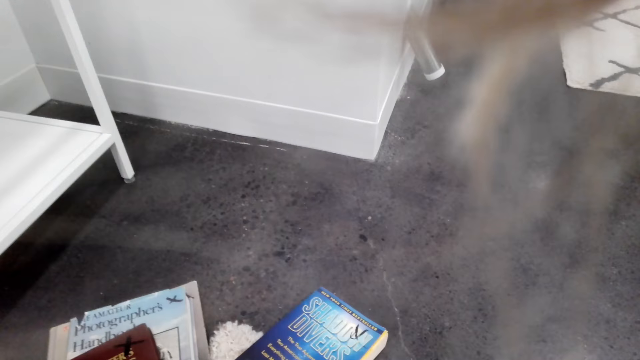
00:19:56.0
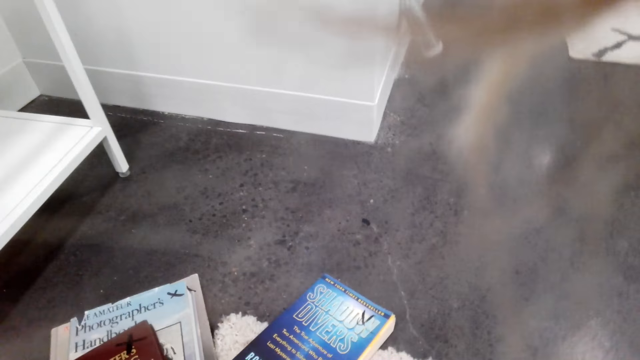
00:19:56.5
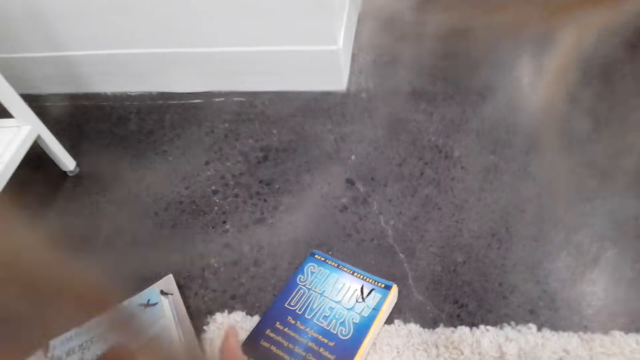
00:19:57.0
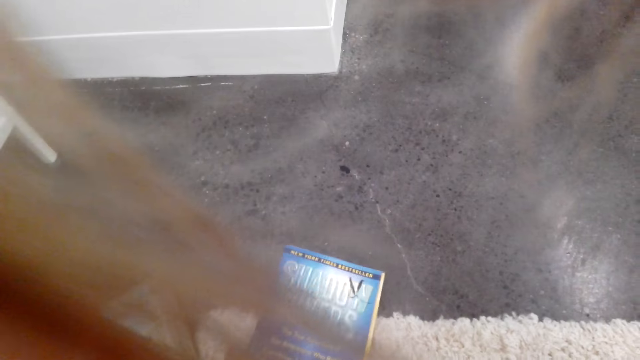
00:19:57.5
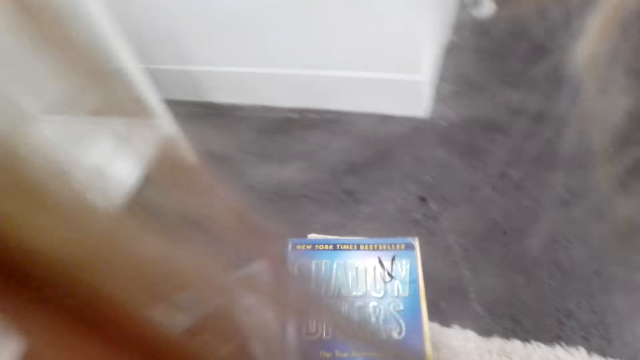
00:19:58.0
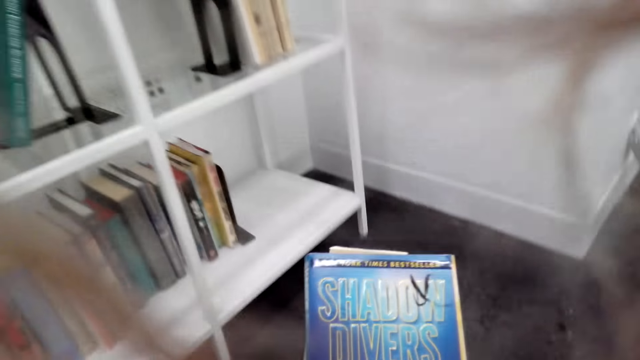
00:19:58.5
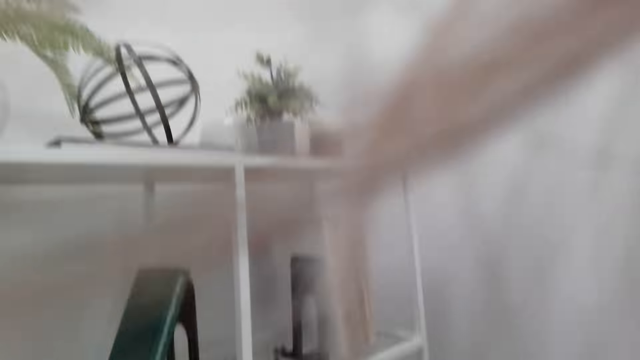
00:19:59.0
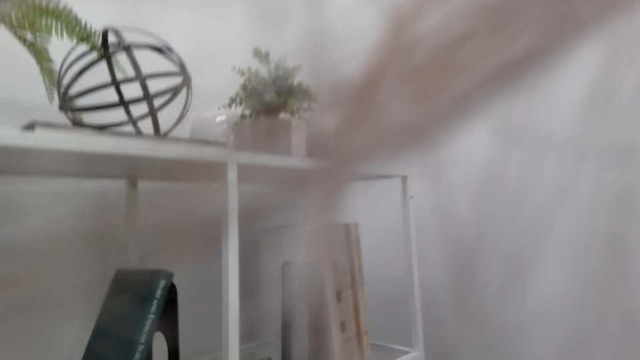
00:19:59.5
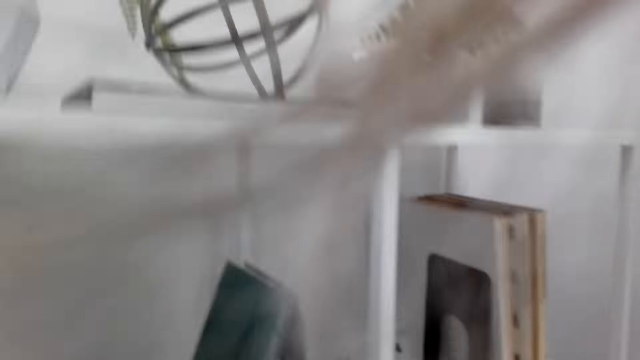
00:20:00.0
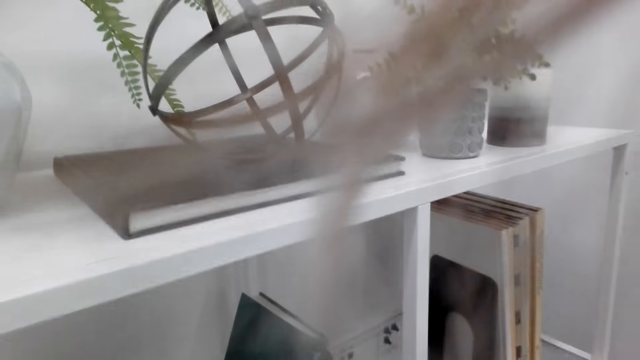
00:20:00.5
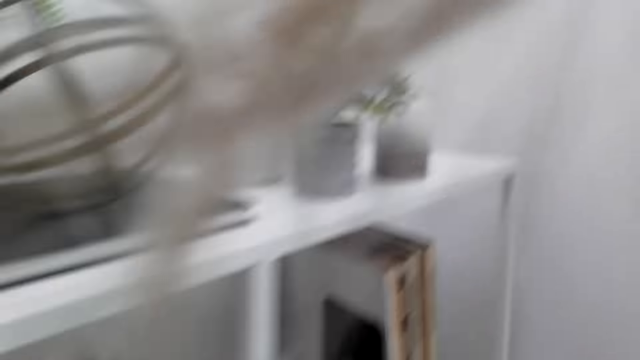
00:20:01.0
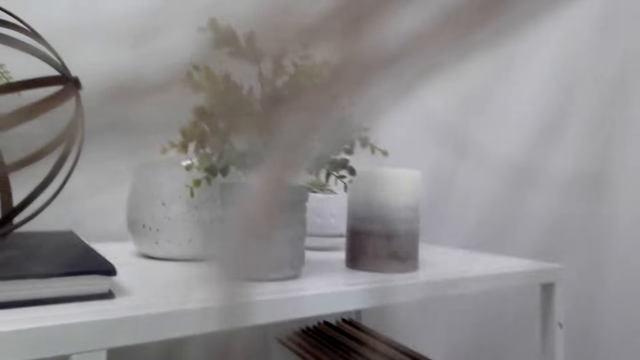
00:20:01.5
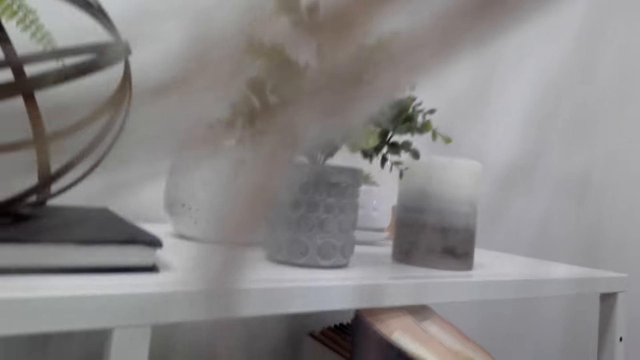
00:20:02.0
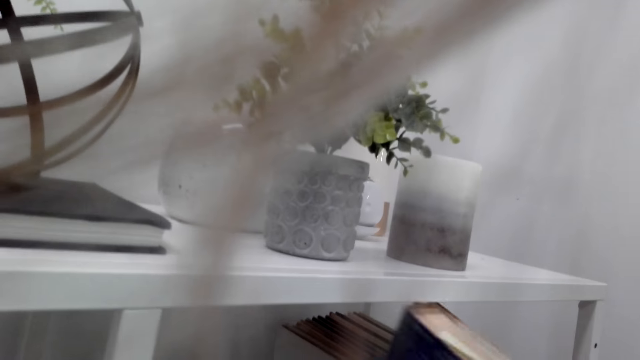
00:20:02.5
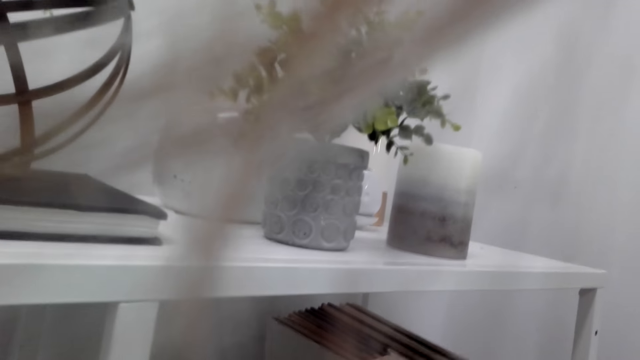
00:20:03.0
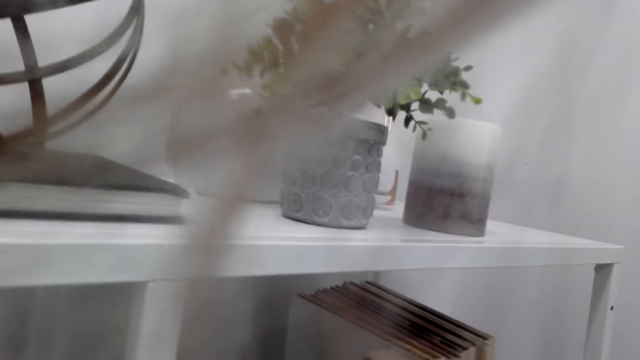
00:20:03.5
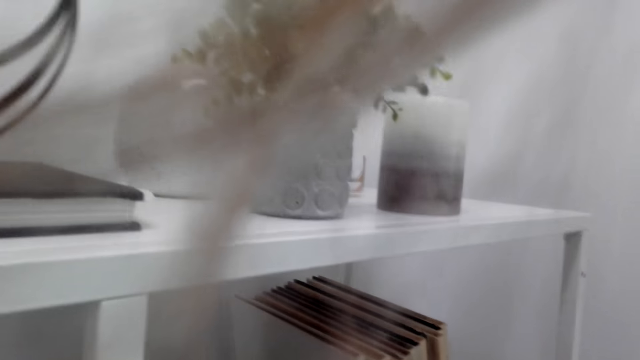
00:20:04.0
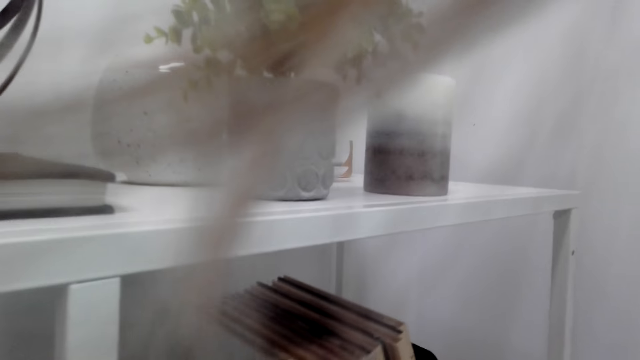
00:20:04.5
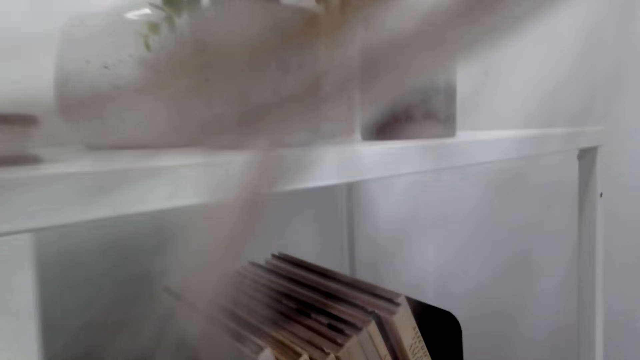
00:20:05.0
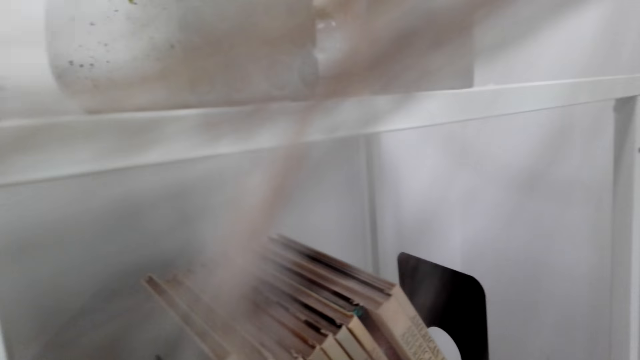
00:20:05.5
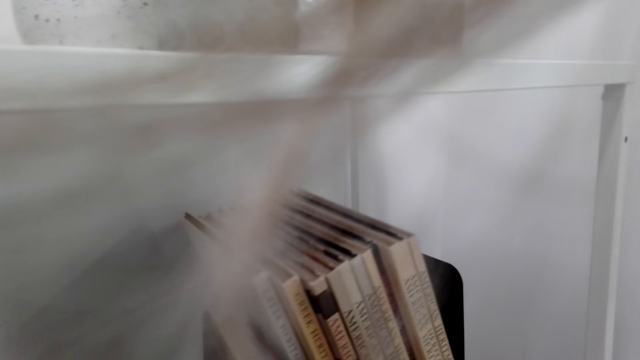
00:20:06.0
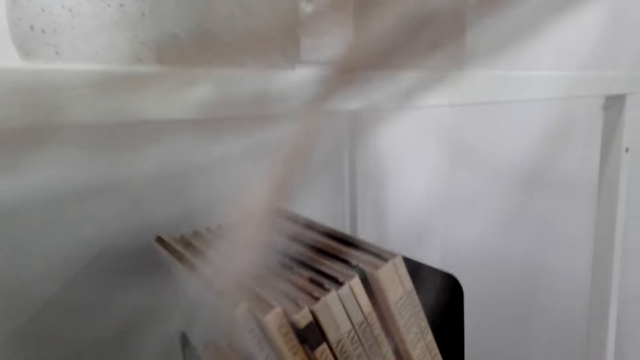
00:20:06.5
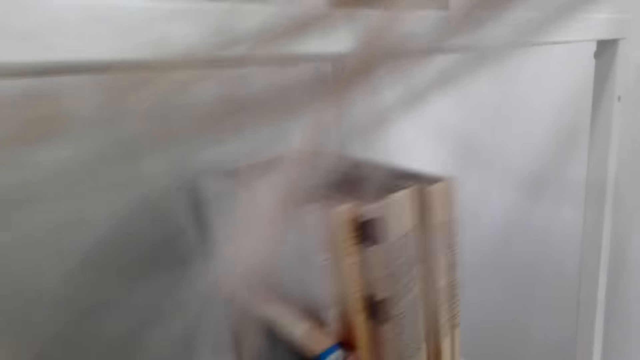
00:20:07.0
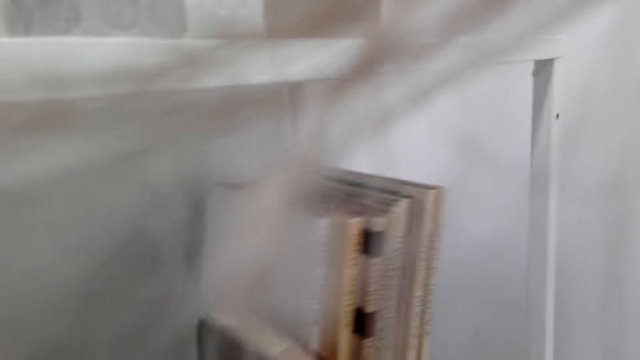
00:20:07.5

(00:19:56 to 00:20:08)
The camera wearer picks up a book. They look around the shelf. They place the books on the shelf. They pick up a book from the shelf. They touch the books in the shelf.

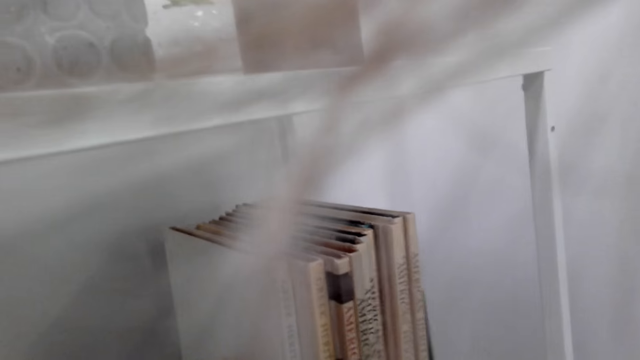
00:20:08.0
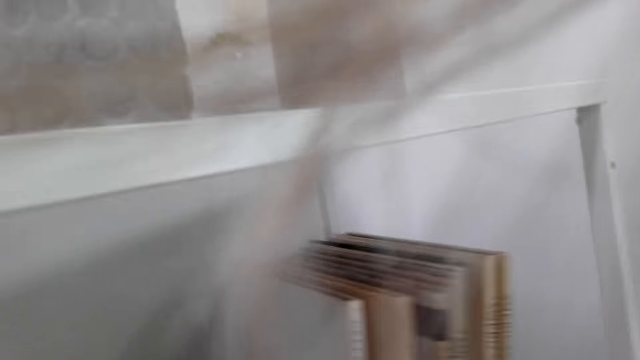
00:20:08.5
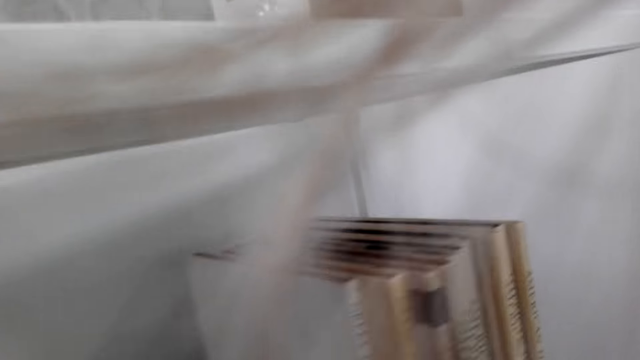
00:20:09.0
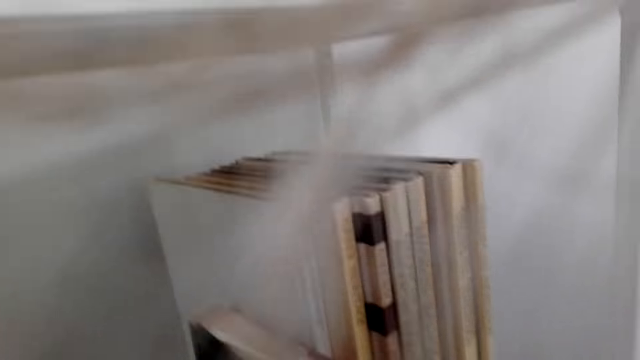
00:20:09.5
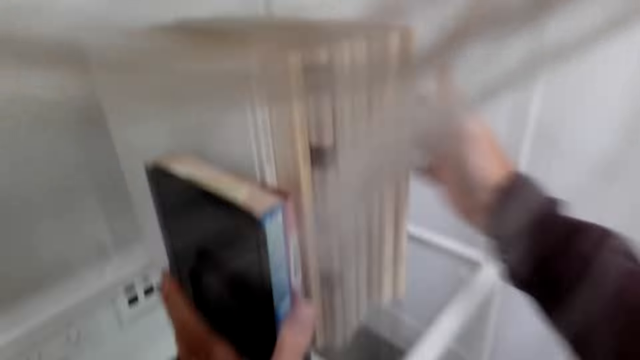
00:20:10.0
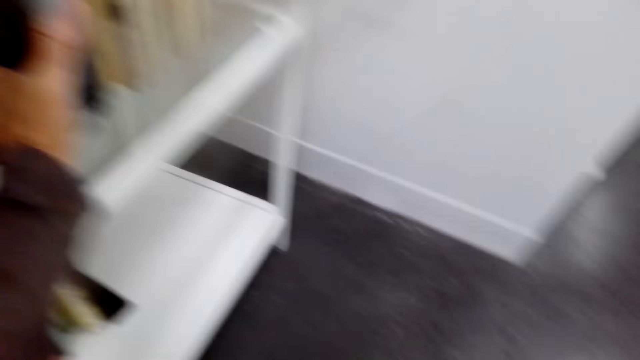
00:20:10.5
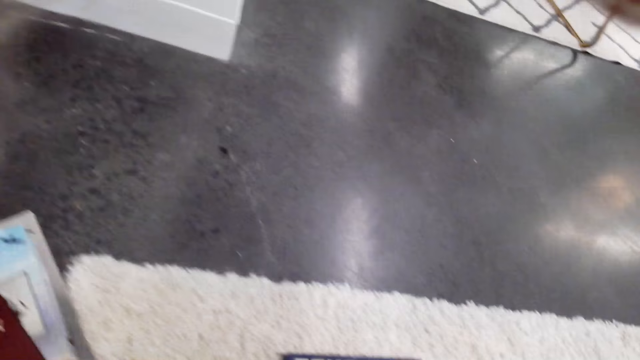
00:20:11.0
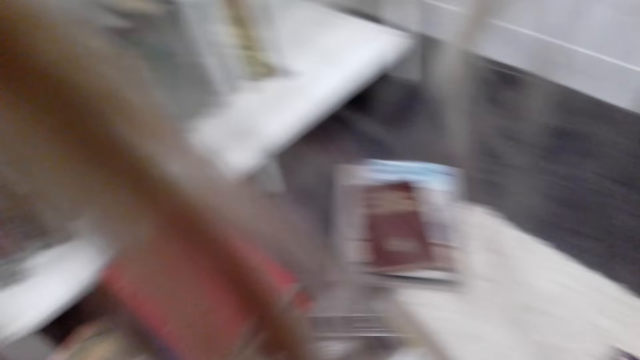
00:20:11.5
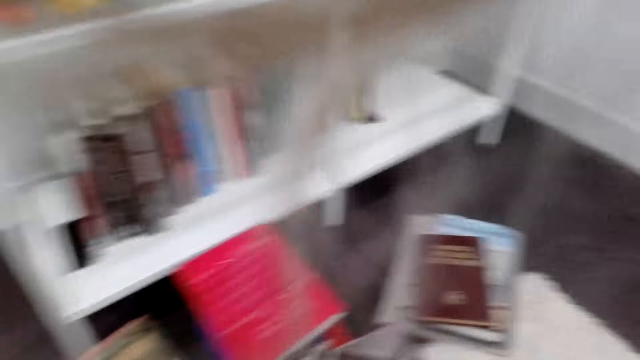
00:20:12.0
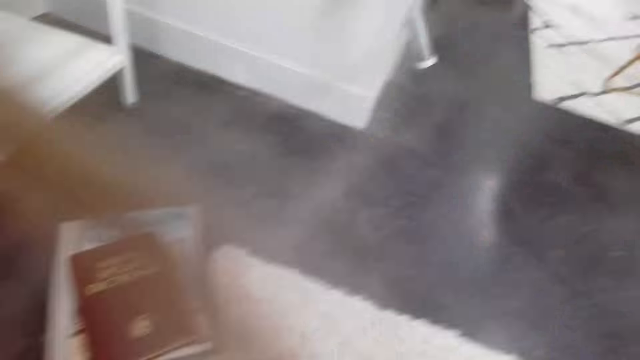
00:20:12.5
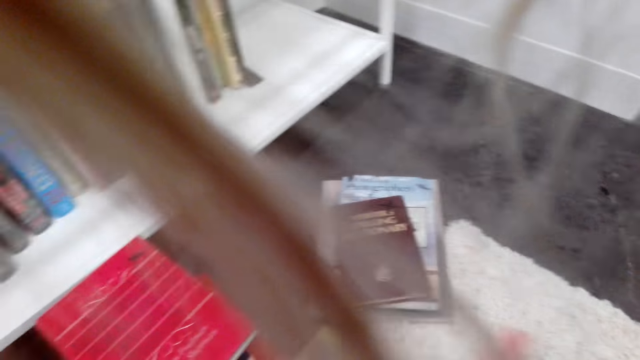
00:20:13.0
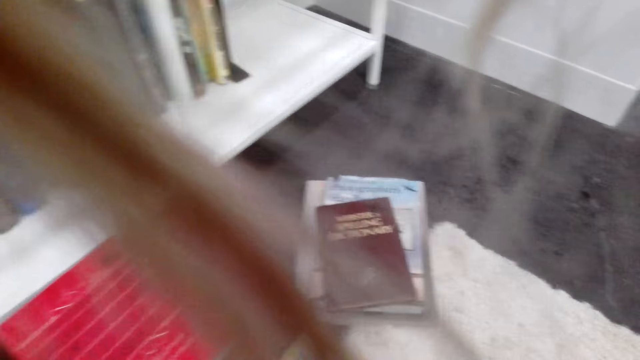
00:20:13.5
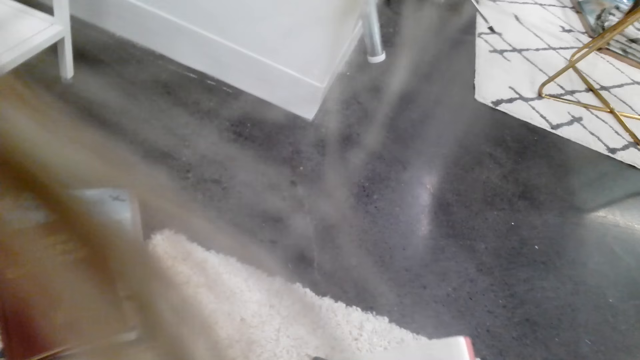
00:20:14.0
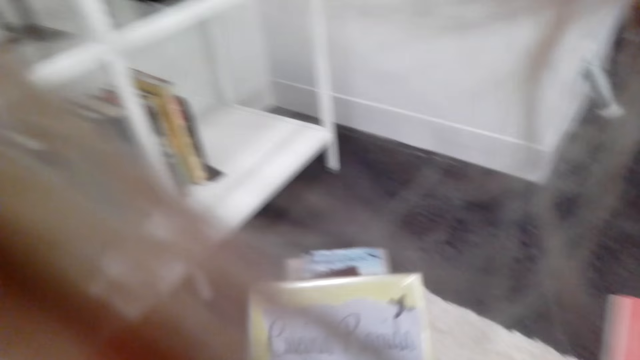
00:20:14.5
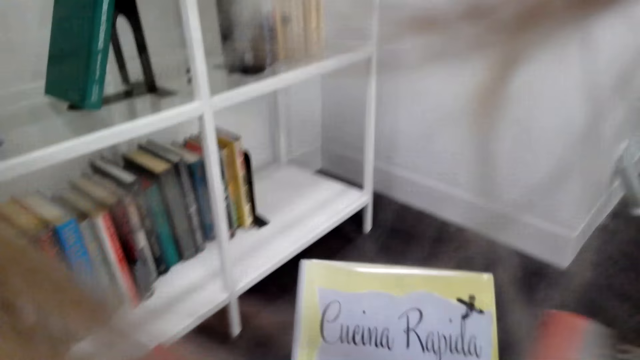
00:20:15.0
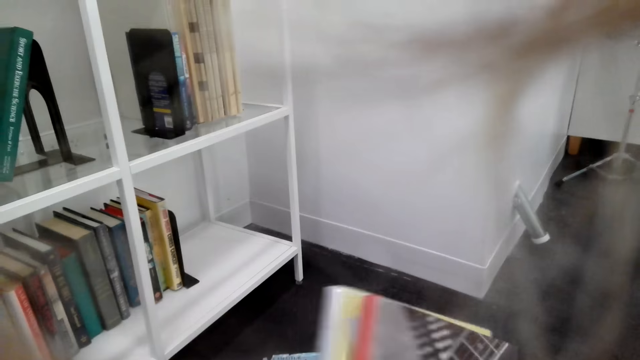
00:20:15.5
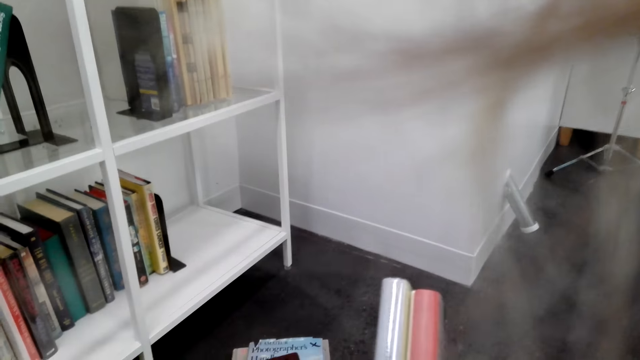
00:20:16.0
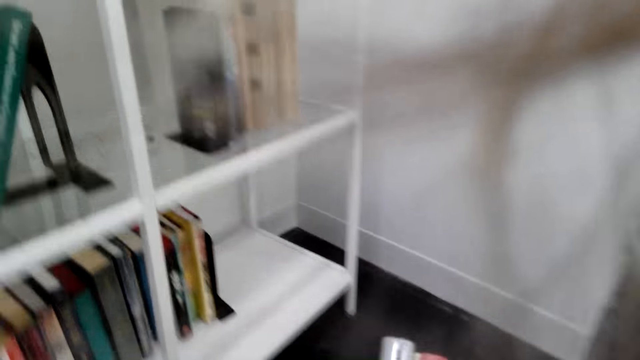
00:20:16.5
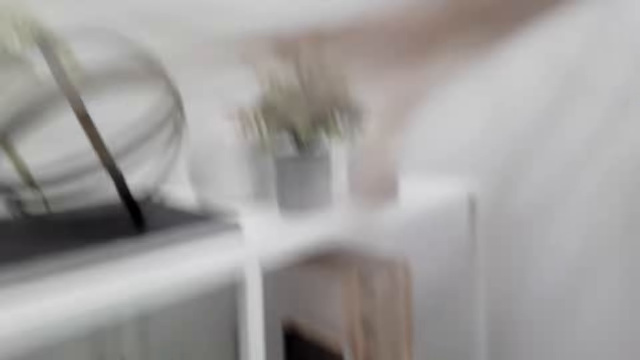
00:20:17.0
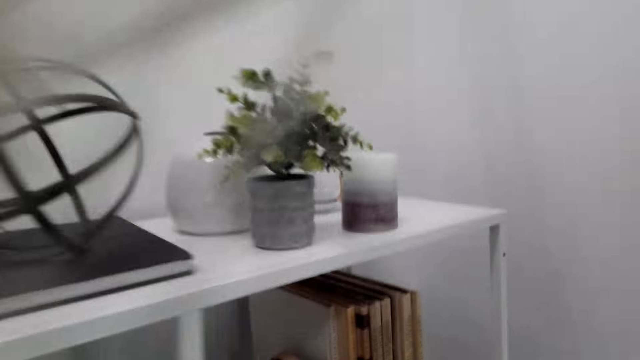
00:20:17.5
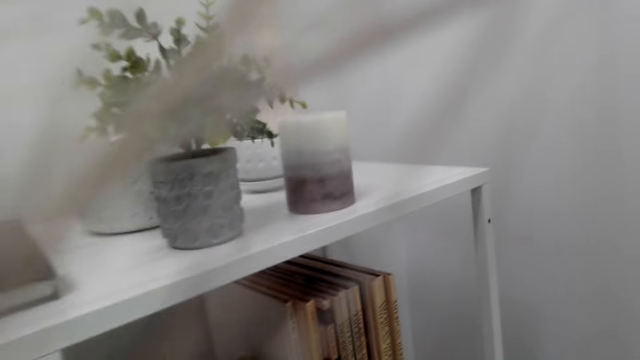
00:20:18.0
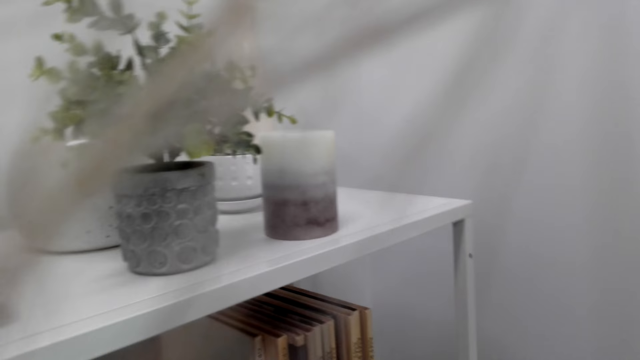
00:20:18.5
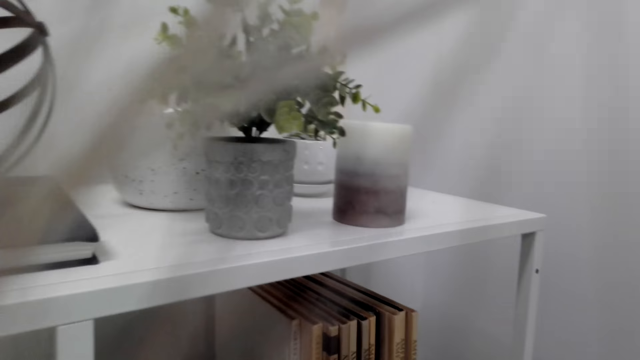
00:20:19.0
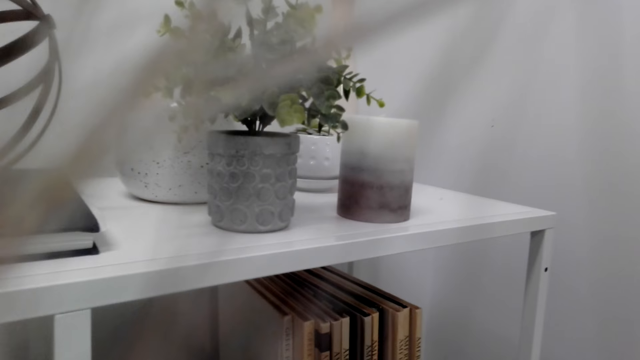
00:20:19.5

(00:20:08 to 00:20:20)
The camera wearer arranges the books in the shelf. They turn around, pick up books, and stare at the books. They check the books. They stare at the bookshelf.
